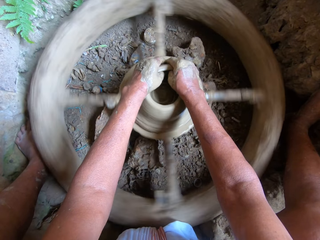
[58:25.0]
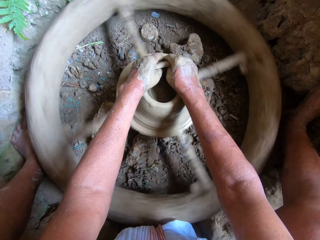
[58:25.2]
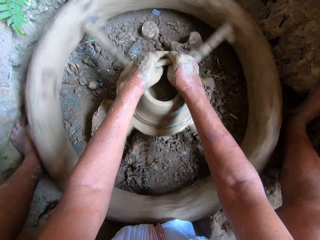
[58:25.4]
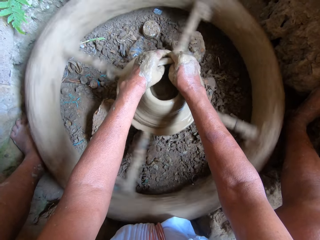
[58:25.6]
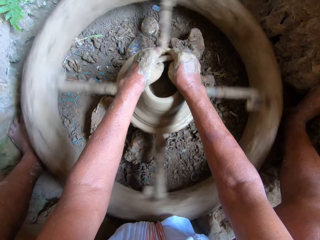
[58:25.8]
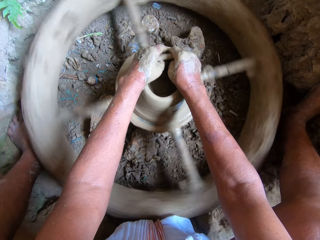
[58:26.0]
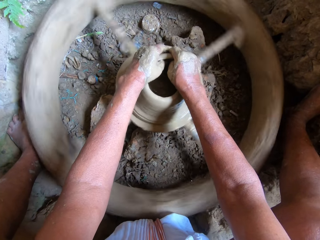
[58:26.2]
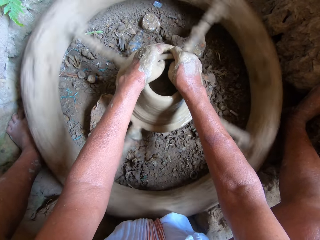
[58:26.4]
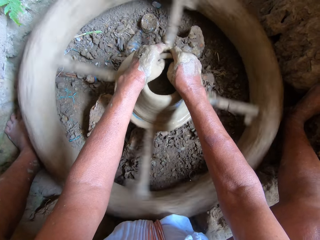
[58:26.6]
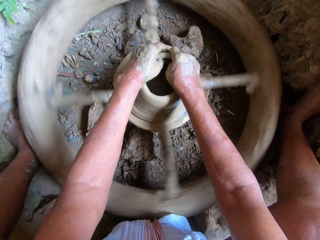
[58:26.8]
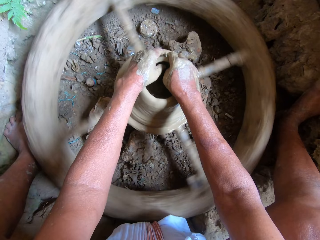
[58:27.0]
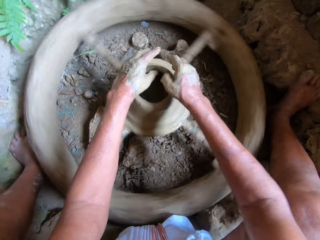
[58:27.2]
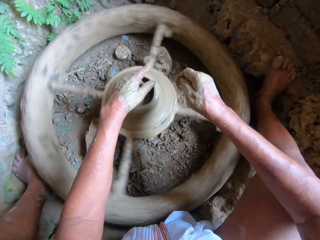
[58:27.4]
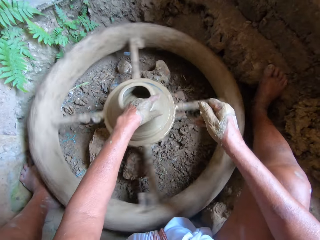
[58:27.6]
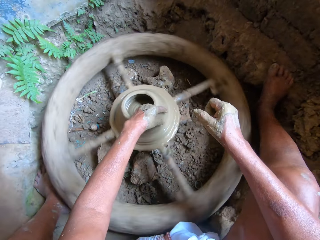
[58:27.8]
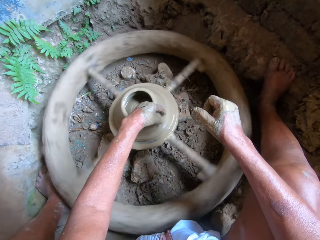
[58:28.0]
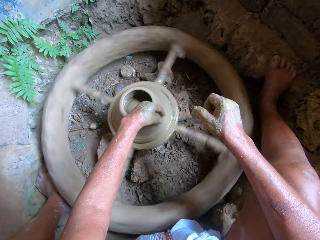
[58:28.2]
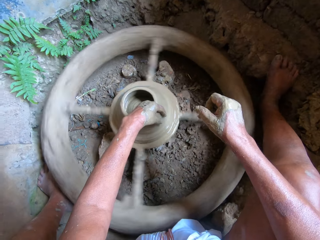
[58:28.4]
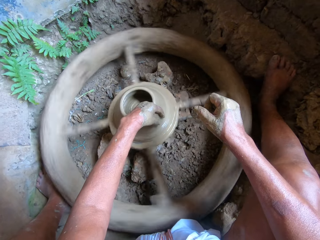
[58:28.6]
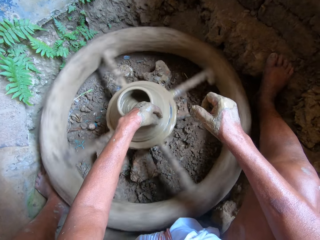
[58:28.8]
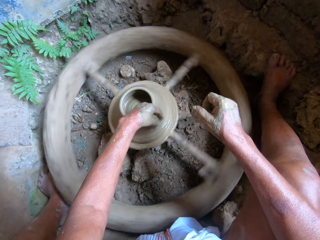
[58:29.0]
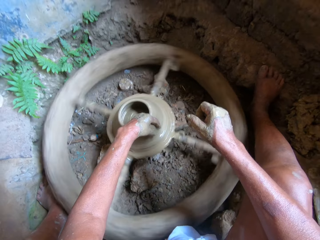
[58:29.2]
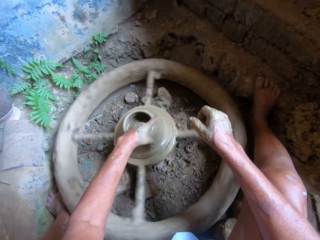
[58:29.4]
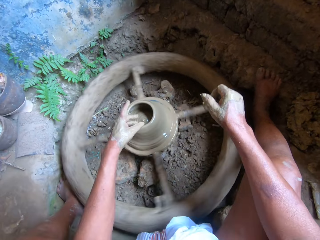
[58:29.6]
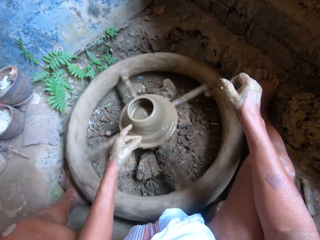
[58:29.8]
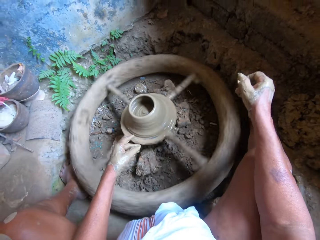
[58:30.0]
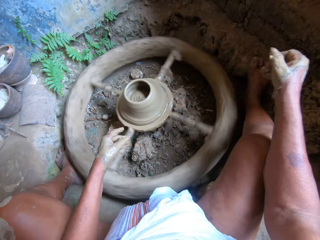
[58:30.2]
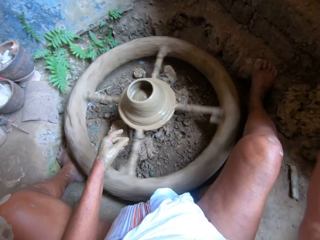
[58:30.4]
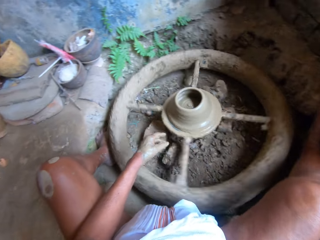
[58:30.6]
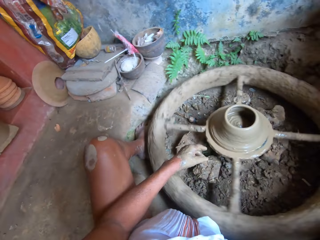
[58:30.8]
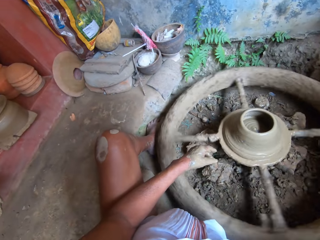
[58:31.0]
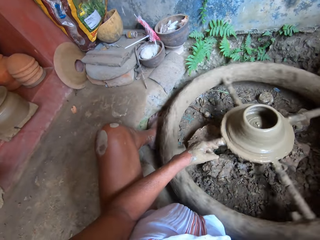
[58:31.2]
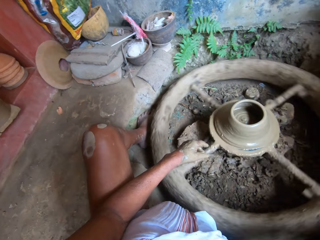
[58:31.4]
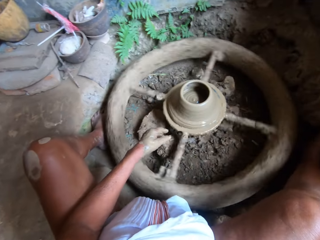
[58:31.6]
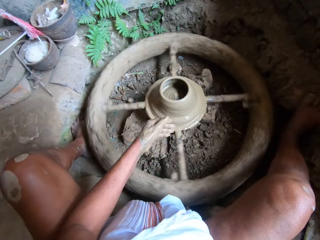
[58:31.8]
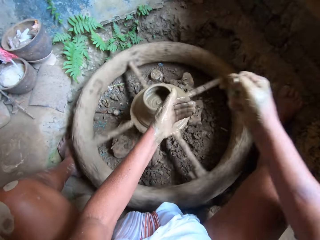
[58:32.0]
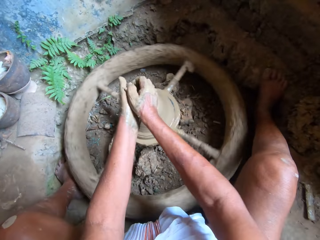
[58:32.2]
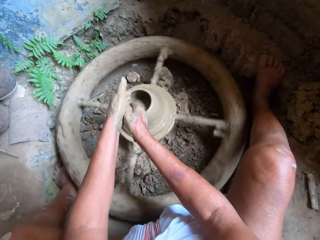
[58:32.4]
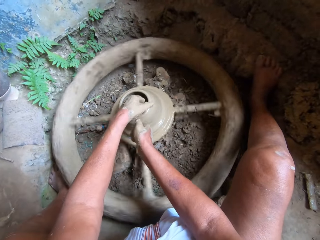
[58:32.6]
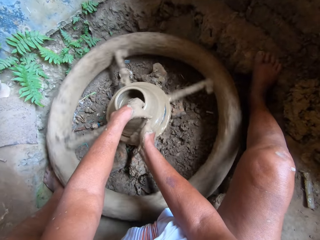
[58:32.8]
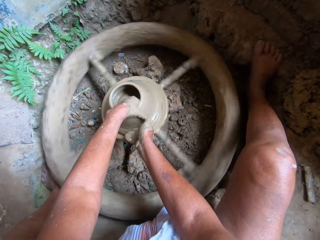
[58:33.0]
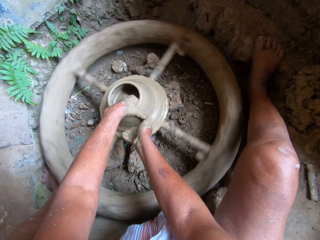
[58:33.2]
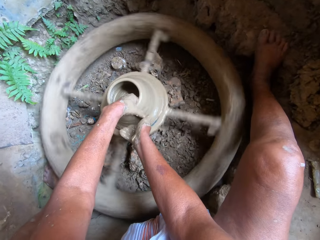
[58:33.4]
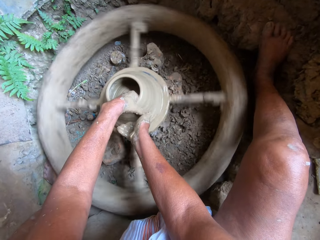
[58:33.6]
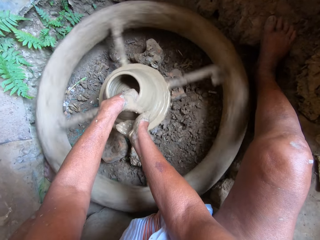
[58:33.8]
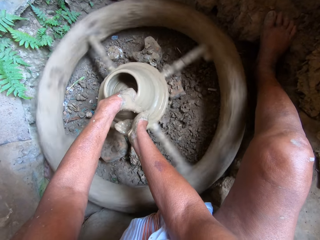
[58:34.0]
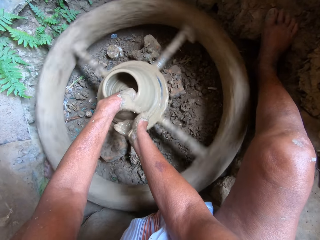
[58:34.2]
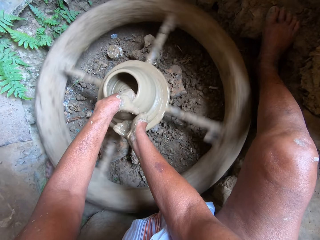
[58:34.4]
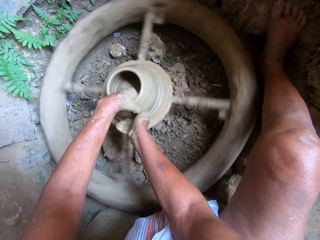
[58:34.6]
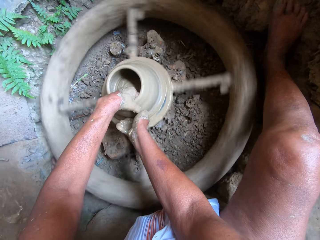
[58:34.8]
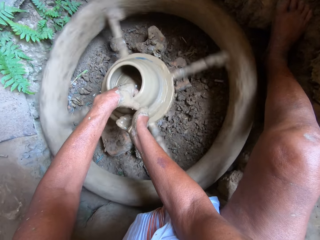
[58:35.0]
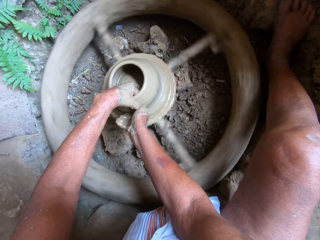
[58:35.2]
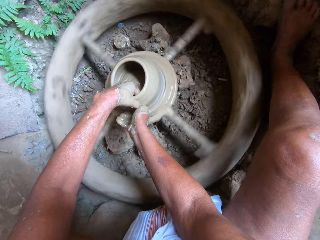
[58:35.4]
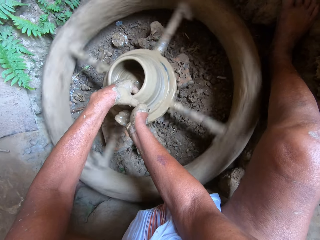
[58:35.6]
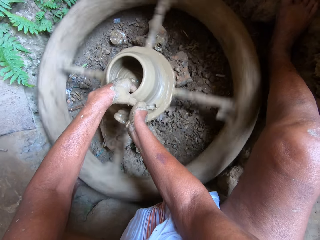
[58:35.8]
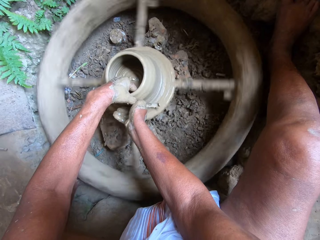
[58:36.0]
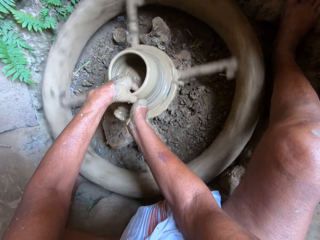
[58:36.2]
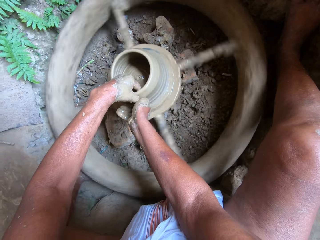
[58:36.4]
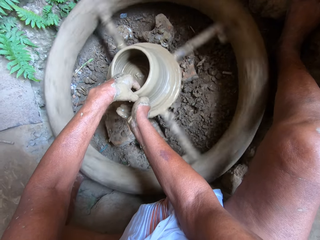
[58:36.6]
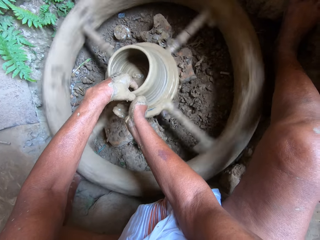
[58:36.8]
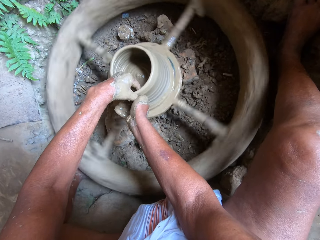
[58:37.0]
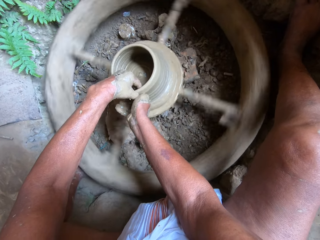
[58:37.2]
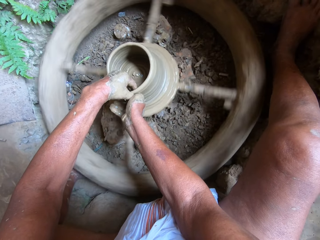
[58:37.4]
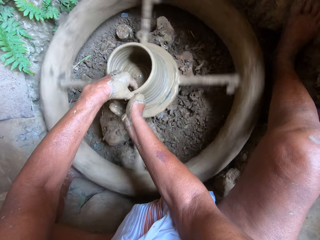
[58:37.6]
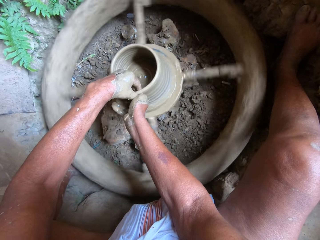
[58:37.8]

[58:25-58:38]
The camera wearer removes his right hand from the clay pot on the potter's wheel. He molds the clay pot on the potter's wheel with his left hand. He removes his left hand from the clay pot on the potter's wheel. He sprinkles water on the clay pot on the potter's wheel with his right hand. He molds the clay pot on the potter's wheel with both hands. He adds clay on the vessel in the pottery wheel.

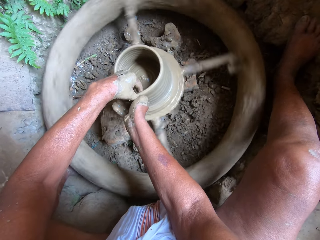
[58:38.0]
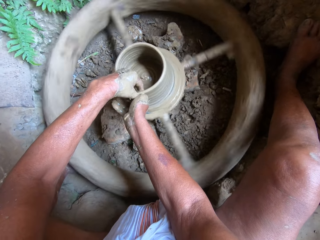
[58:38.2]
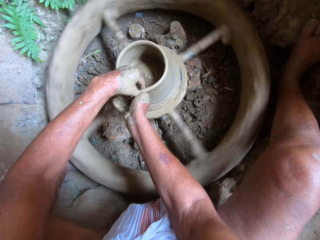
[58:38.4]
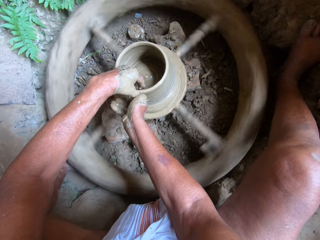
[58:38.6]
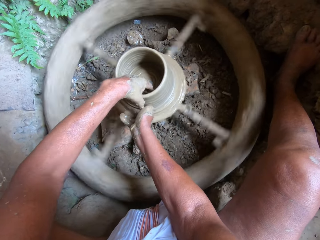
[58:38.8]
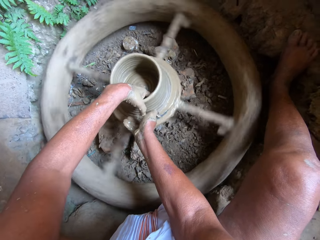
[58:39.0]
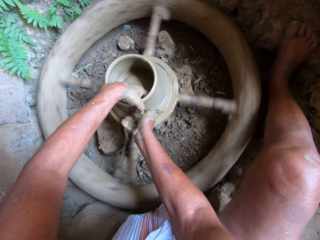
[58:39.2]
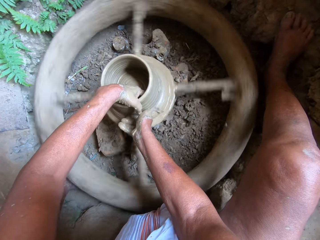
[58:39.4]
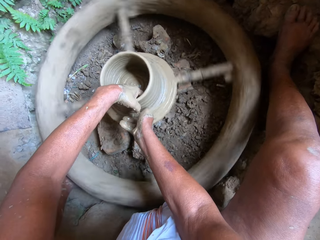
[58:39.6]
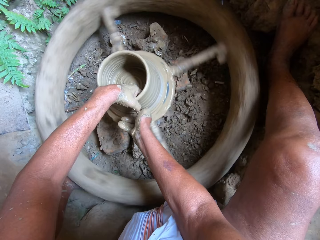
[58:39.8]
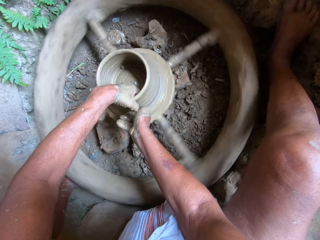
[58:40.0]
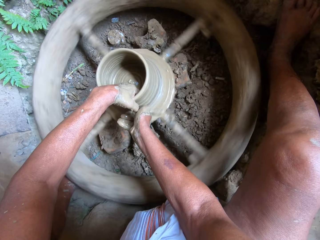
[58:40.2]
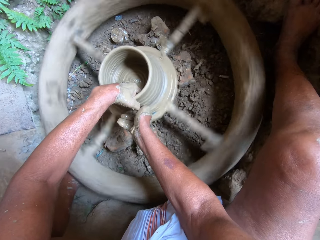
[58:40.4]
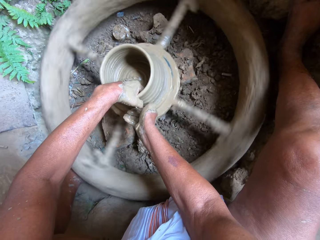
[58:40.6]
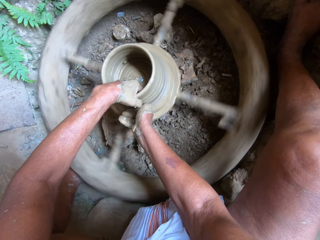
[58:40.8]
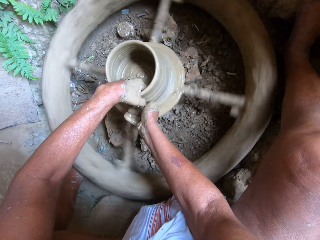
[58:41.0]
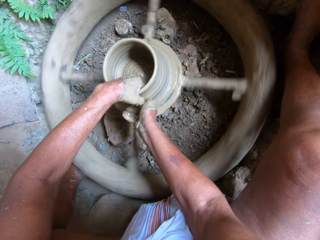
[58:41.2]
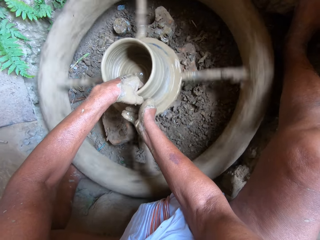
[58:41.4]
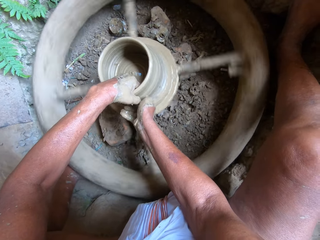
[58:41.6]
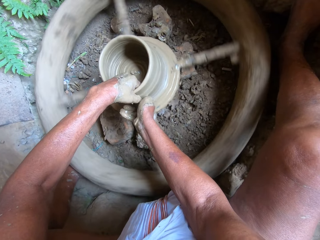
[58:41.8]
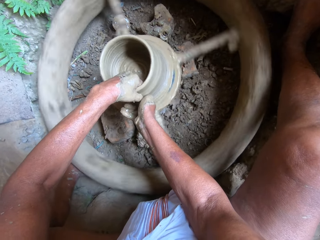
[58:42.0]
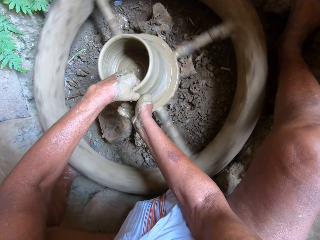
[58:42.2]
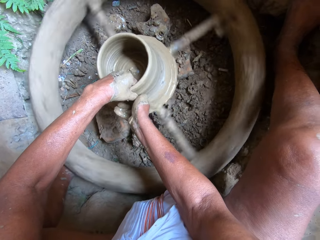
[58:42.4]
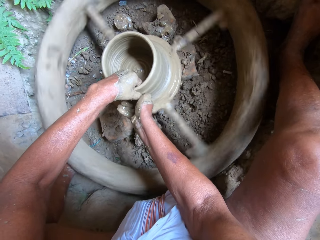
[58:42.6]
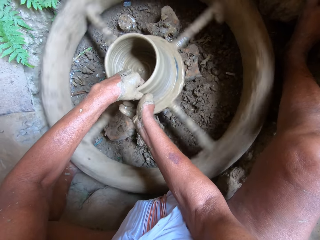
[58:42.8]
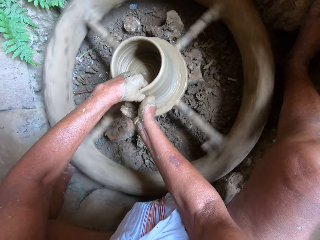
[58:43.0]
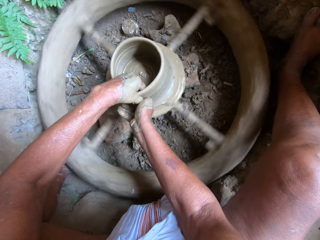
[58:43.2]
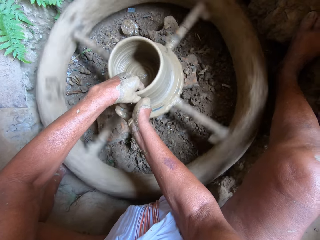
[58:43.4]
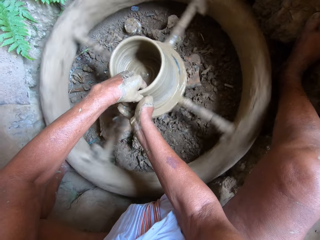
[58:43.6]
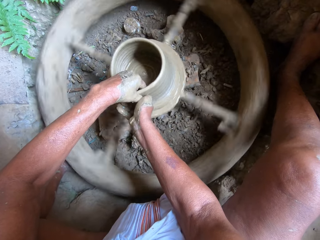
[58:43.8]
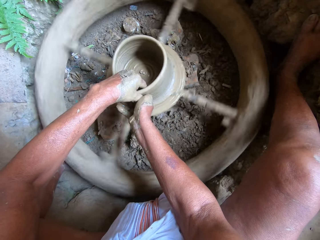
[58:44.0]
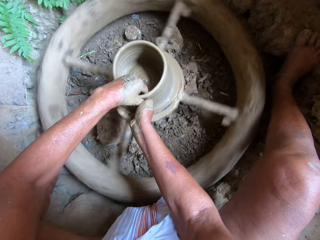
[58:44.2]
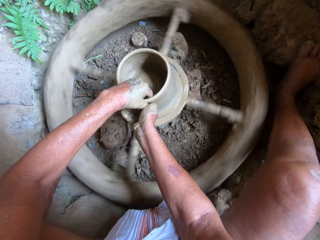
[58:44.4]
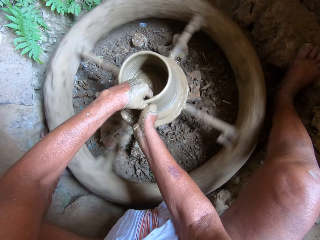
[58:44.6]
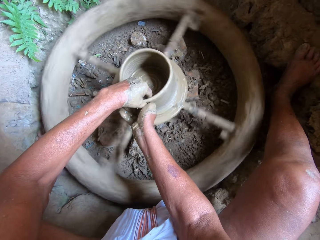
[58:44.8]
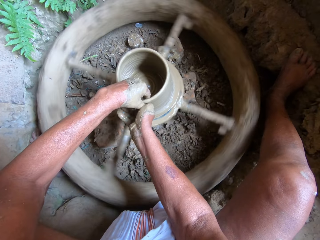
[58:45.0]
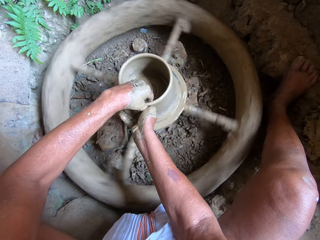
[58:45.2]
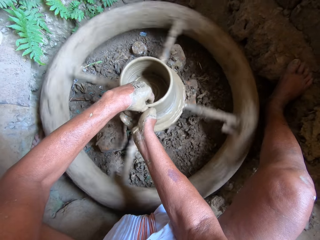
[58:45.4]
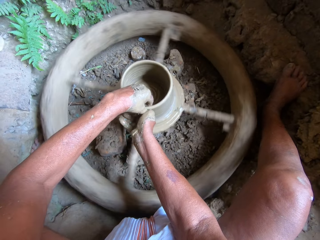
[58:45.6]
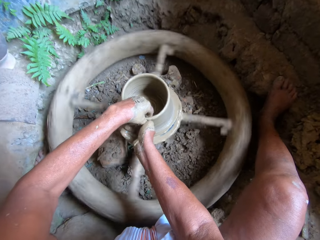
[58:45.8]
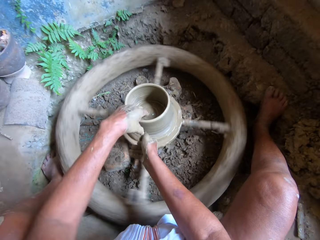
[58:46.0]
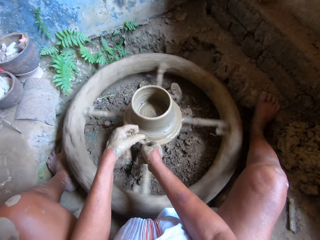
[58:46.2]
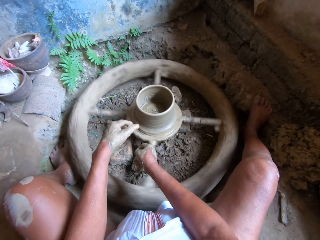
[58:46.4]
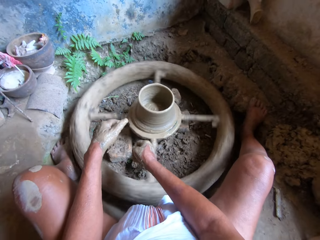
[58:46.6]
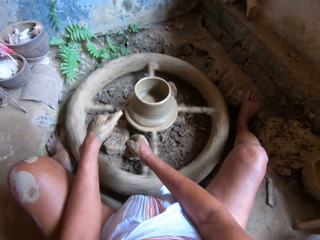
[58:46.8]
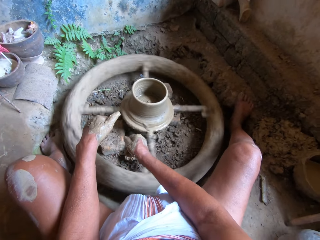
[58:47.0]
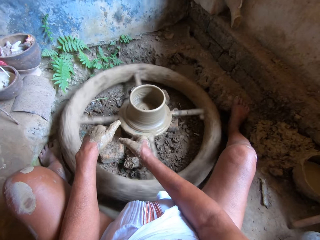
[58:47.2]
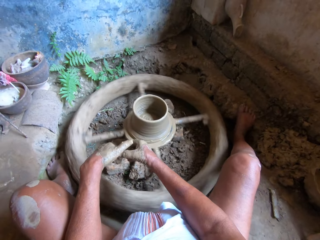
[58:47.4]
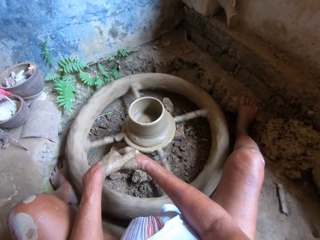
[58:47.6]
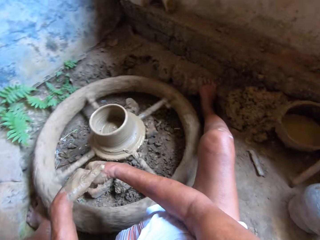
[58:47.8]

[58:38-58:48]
The camera wearer removes both hands from the clay pot on the potter's wheel.
